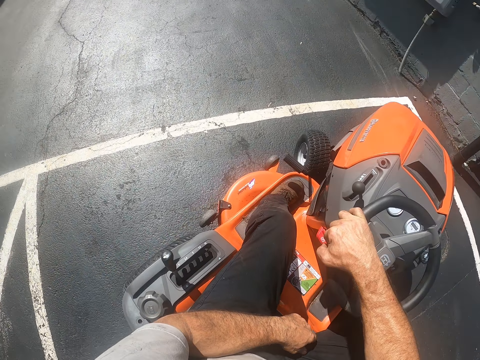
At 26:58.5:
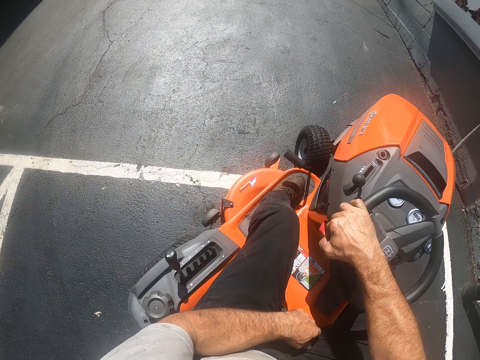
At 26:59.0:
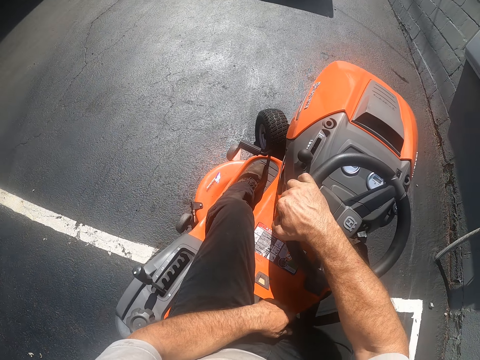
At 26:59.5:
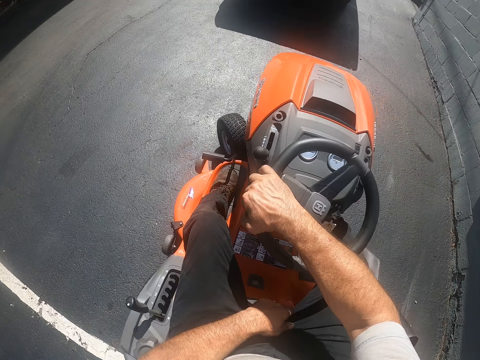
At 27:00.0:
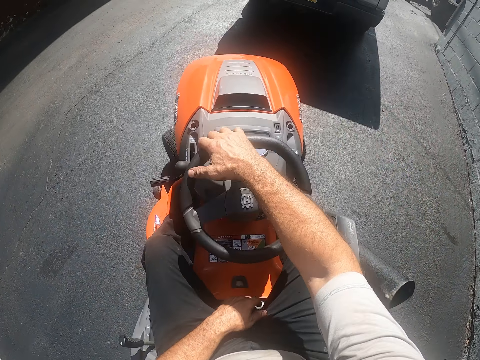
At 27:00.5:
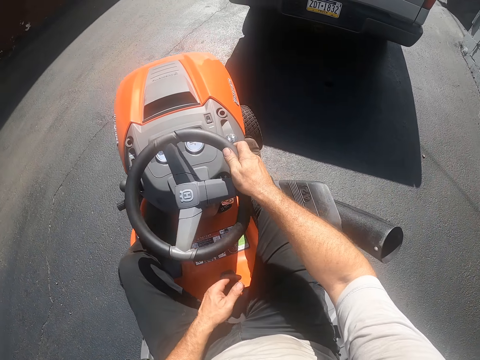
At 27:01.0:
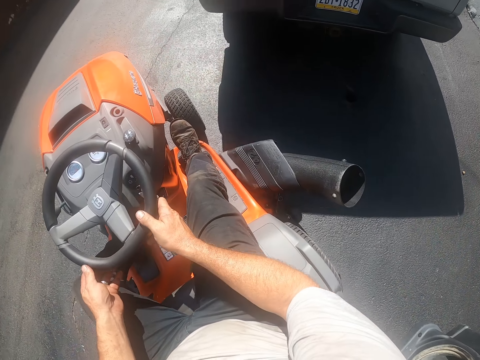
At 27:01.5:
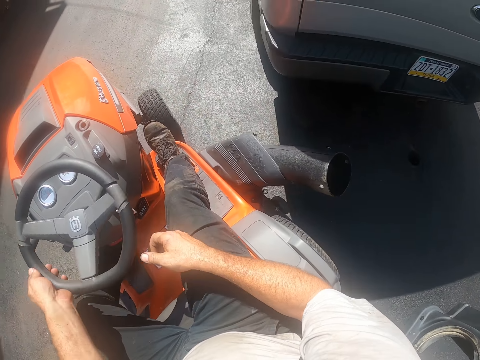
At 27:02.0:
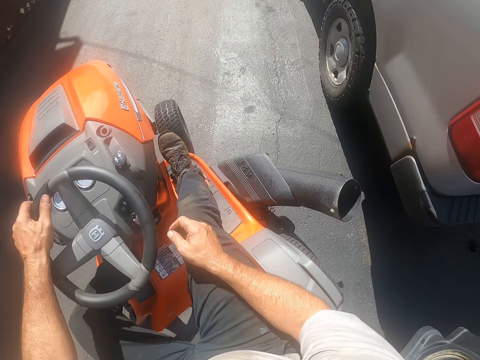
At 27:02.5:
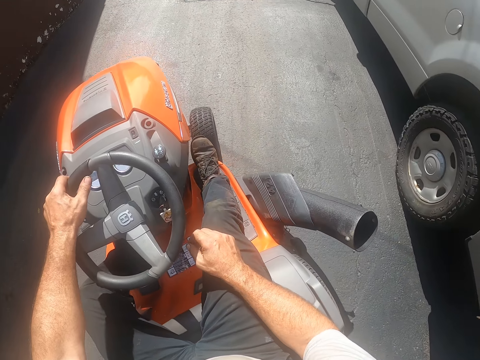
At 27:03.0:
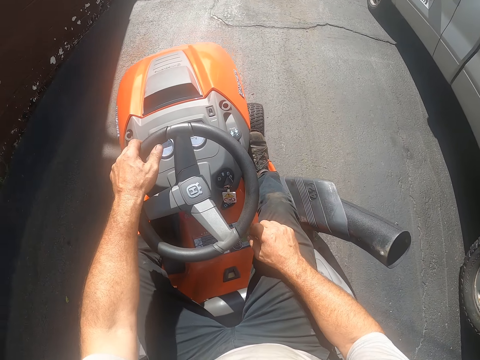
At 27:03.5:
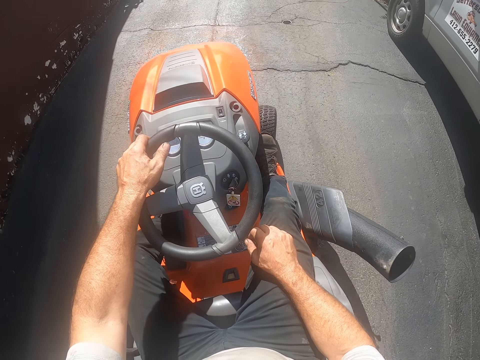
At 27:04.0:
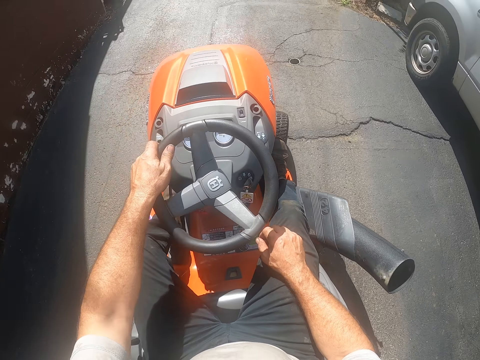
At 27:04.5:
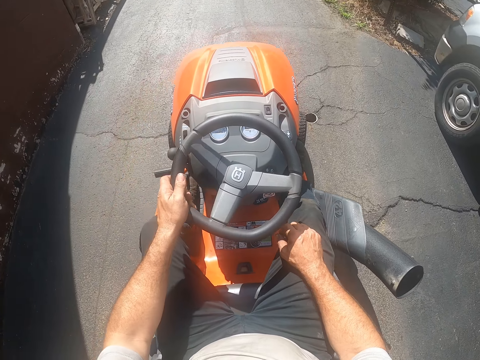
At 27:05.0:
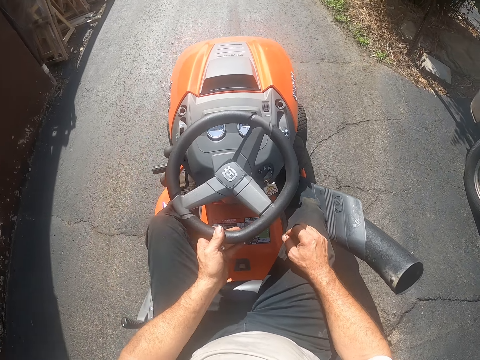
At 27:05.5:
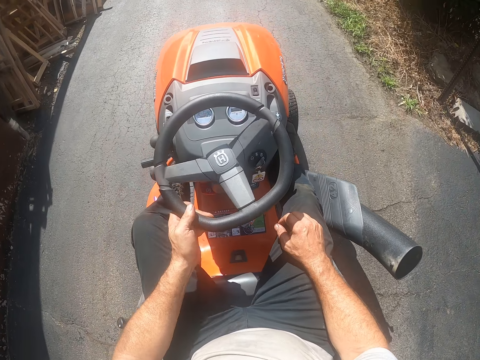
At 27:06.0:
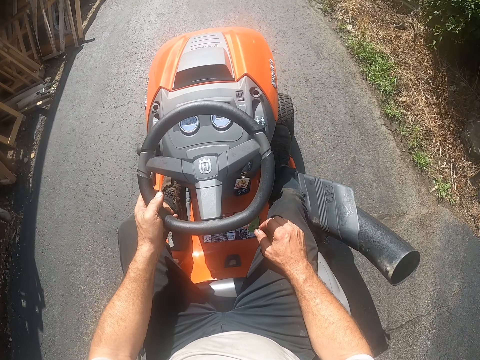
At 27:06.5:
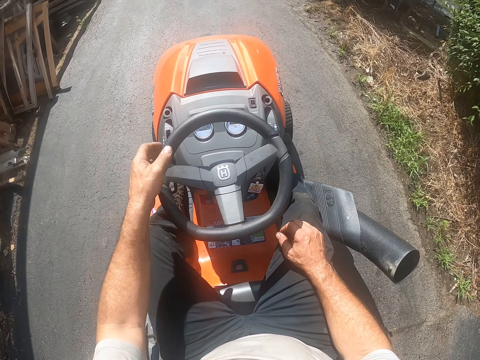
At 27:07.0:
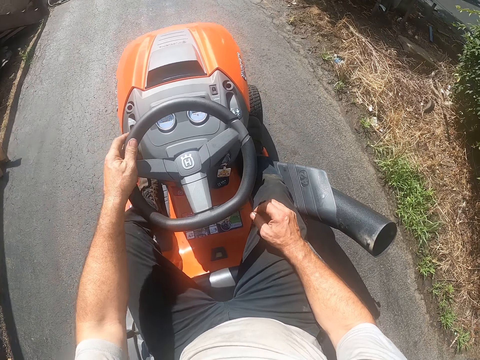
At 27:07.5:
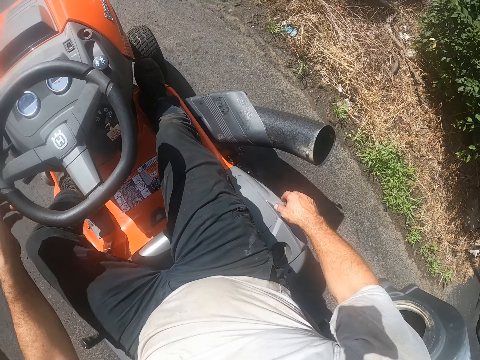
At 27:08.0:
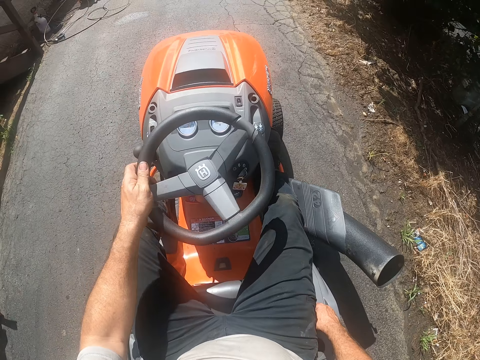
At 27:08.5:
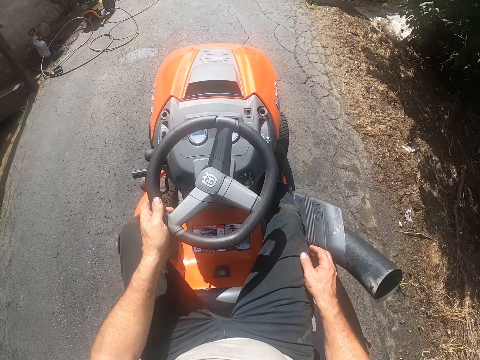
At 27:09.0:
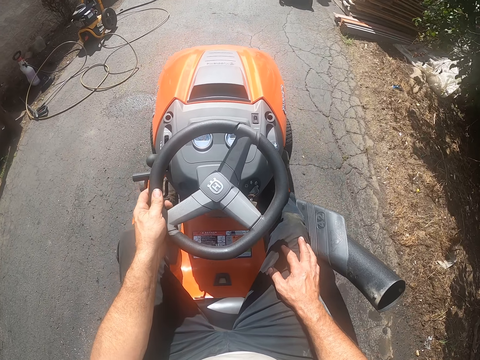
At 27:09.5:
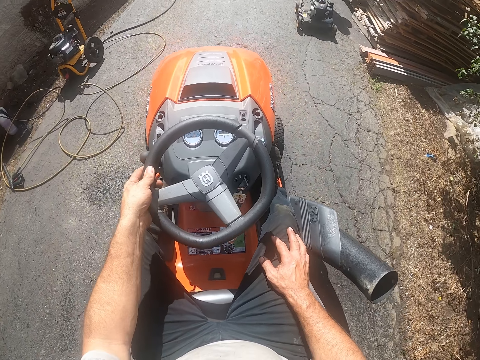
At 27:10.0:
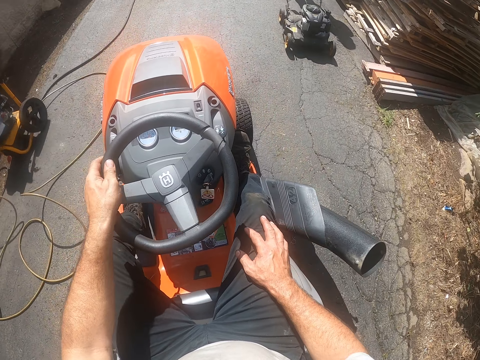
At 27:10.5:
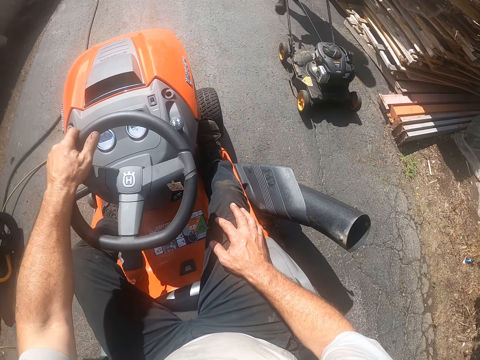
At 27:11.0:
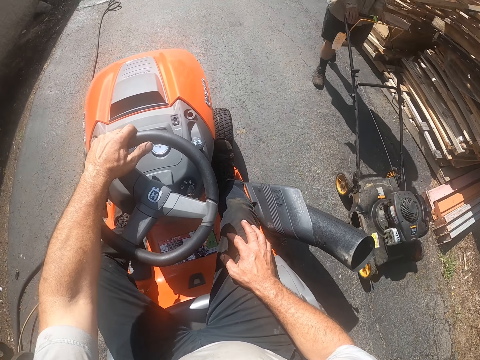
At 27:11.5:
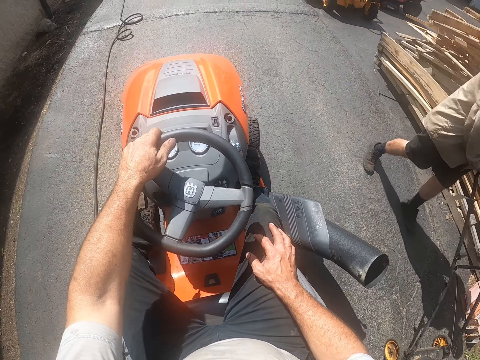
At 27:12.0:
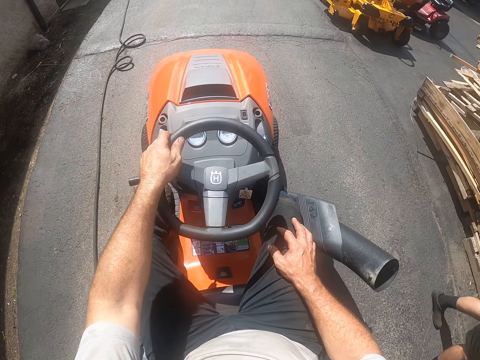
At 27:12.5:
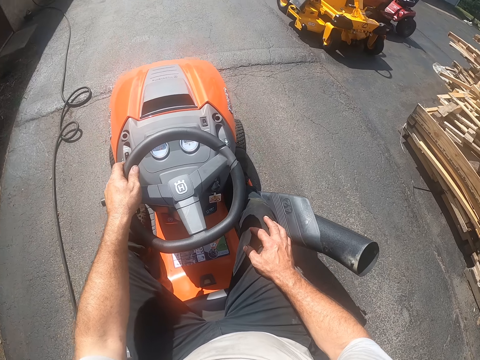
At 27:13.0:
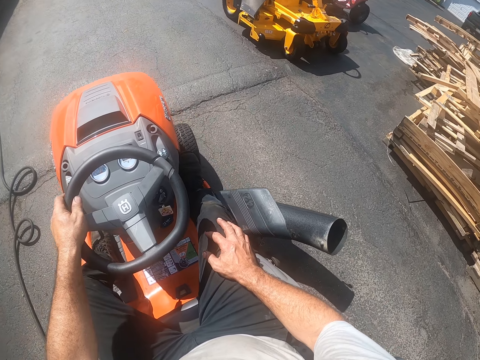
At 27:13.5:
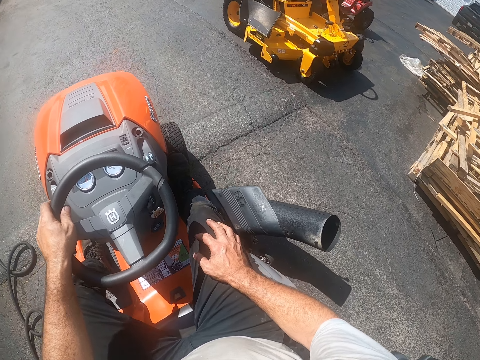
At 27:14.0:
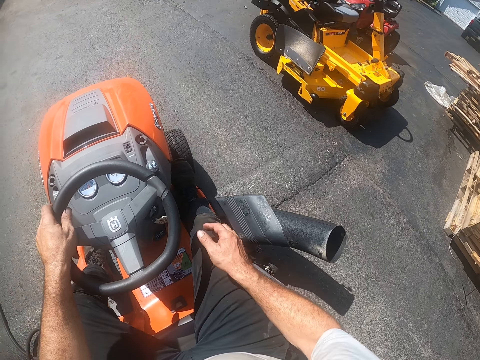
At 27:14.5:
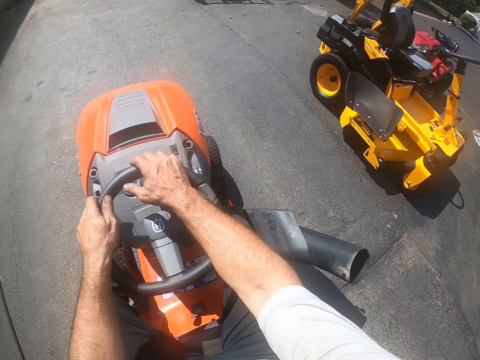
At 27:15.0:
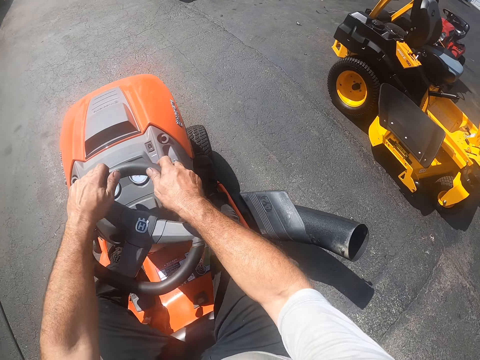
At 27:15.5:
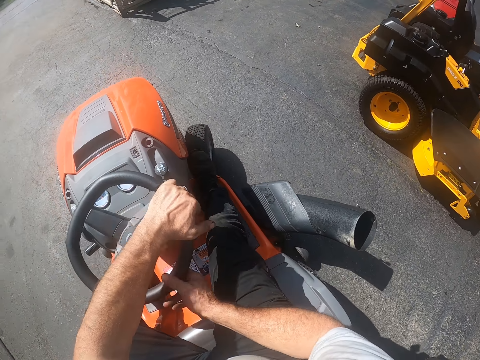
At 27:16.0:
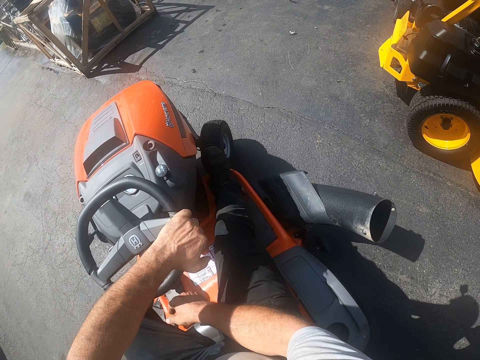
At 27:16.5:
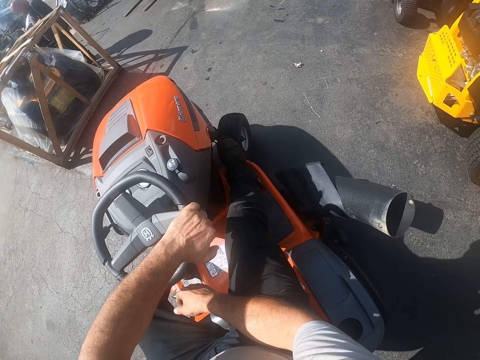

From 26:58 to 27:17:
A person moves around with another lawn mower.

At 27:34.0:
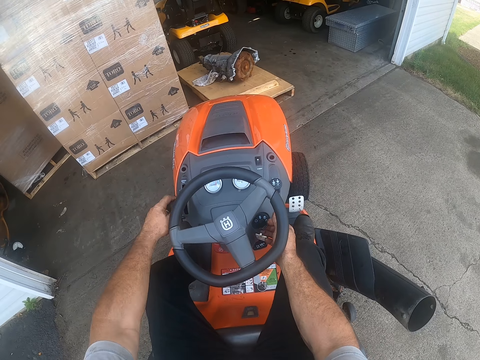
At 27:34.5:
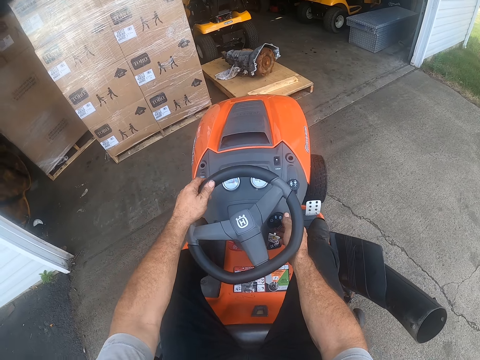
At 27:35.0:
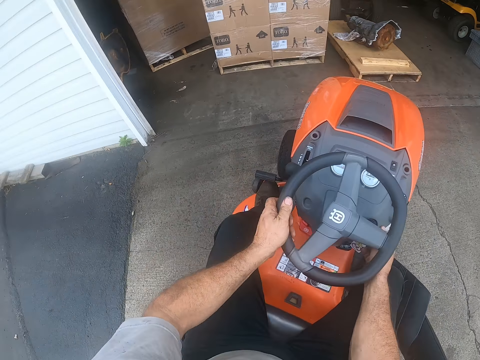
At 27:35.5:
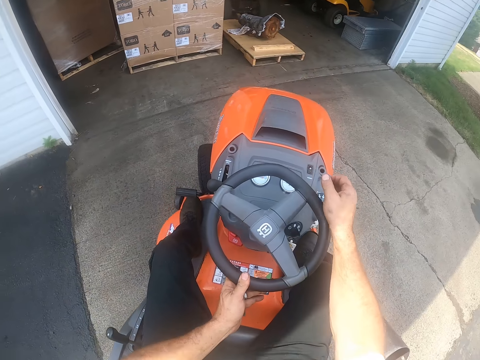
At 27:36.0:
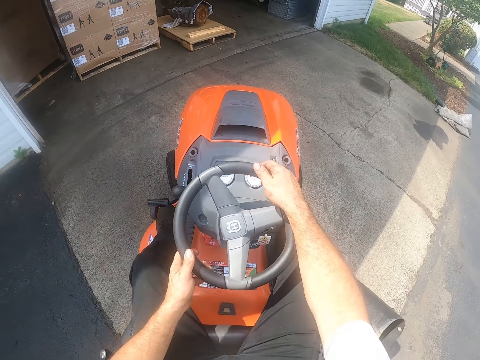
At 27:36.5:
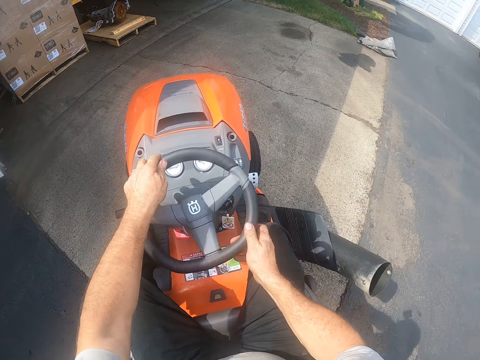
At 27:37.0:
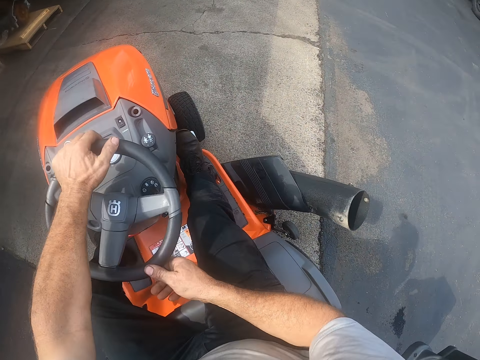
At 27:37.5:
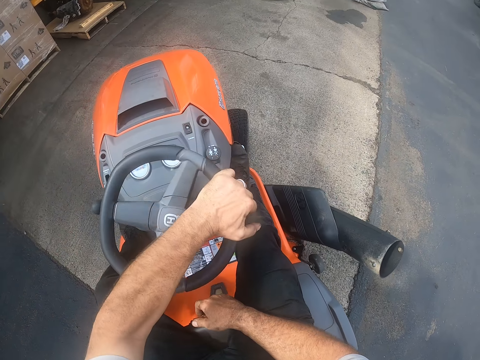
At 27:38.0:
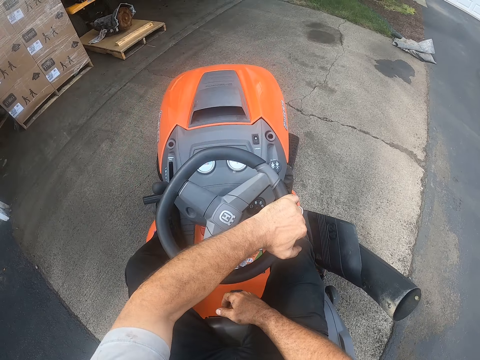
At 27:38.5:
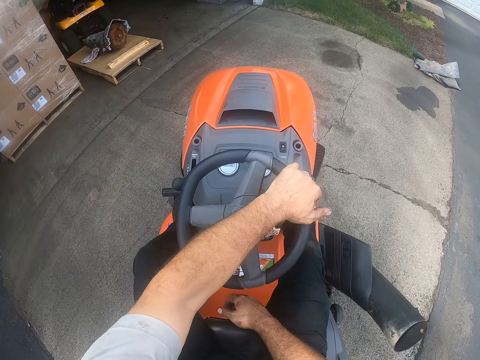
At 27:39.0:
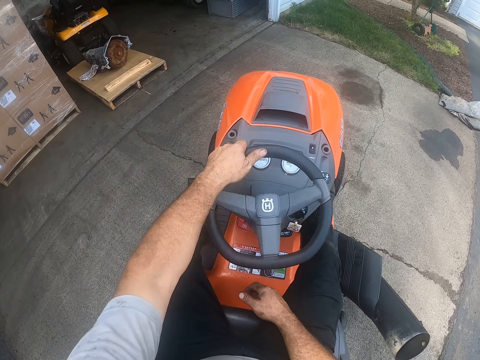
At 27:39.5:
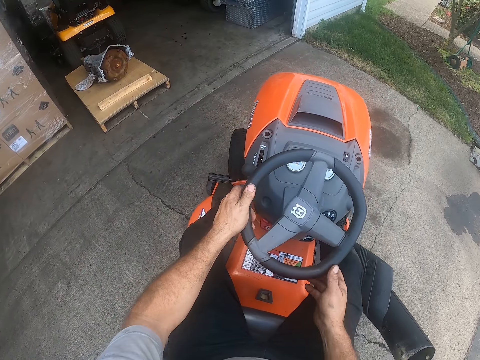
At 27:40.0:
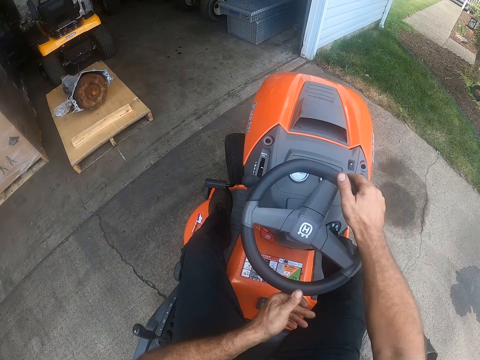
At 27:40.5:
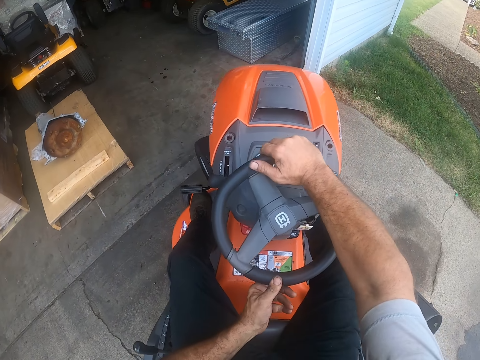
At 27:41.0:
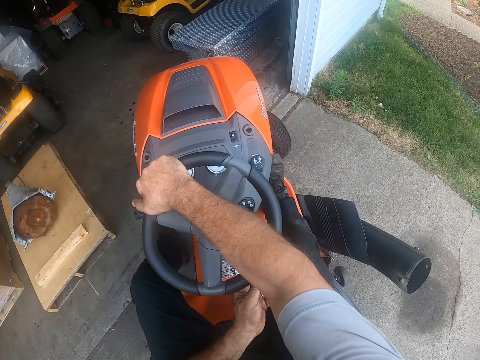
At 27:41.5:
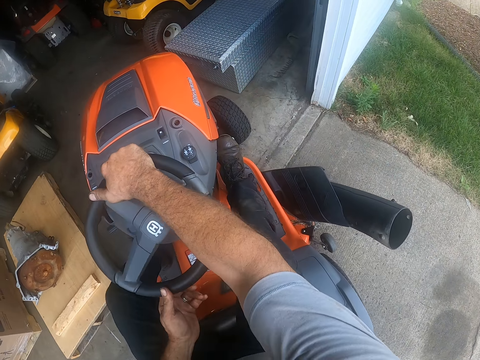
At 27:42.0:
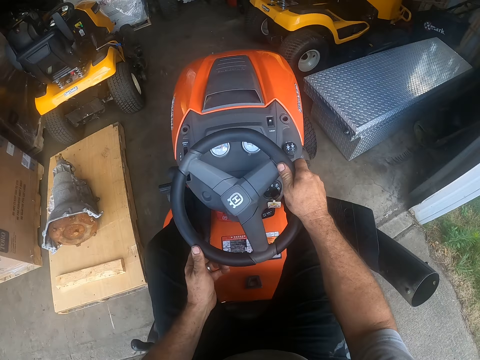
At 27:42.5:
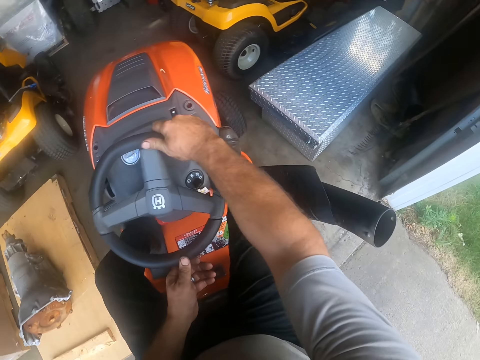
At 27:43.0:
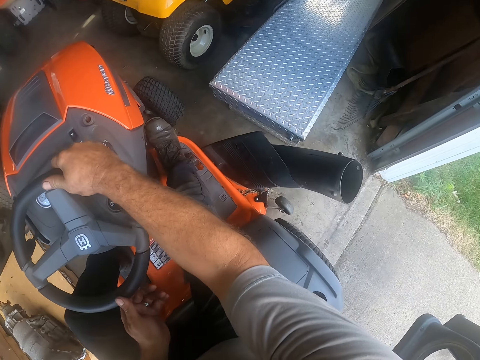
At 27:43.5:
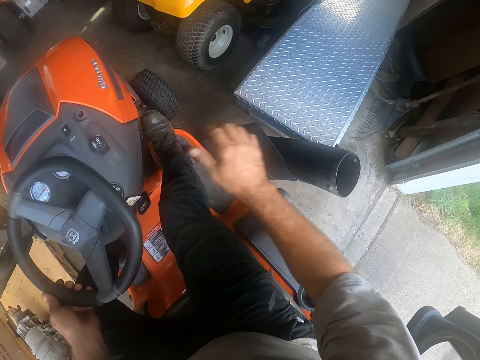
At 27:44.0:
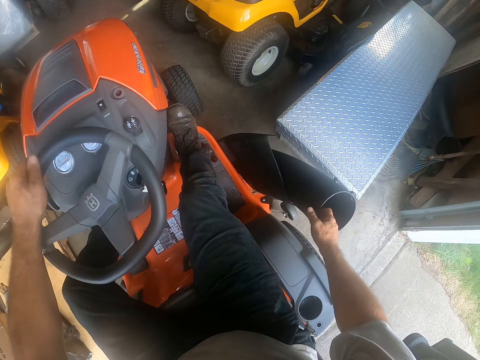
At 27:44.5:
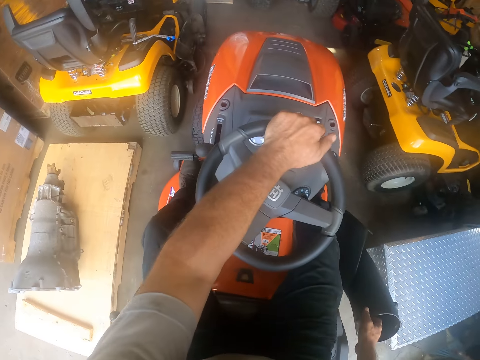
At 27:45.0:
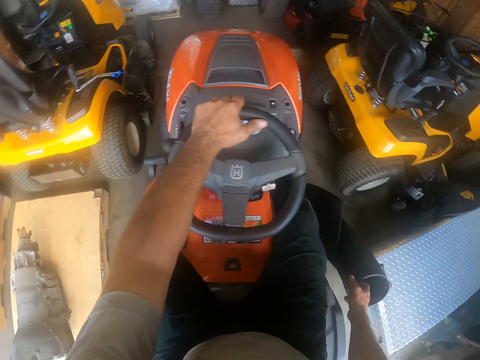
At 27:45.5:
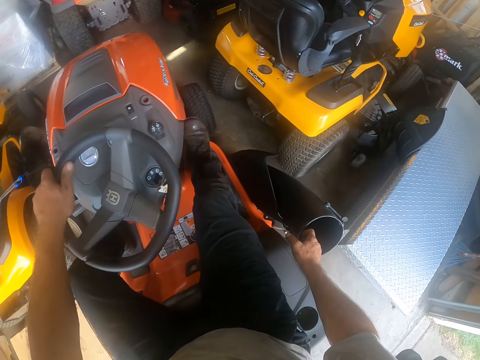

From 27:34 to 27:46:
The camera wearer reverses the lawn mower. They drive the lawn mower. They adjust the lawn mower.
